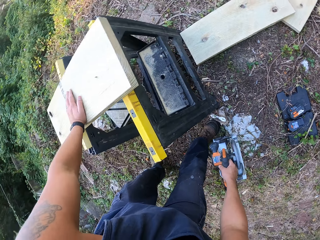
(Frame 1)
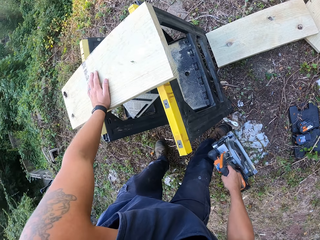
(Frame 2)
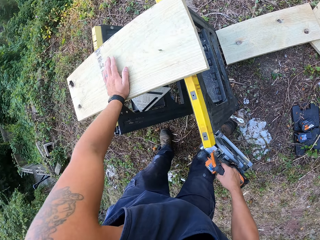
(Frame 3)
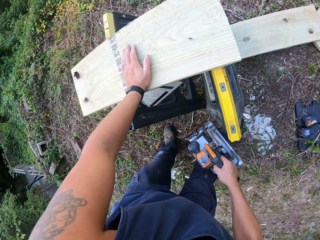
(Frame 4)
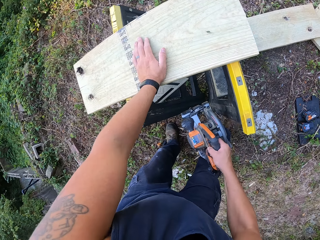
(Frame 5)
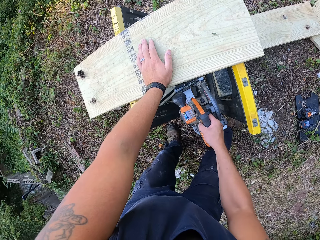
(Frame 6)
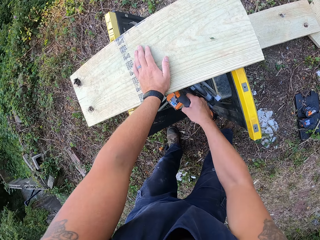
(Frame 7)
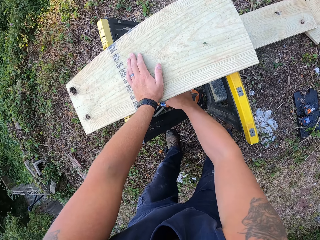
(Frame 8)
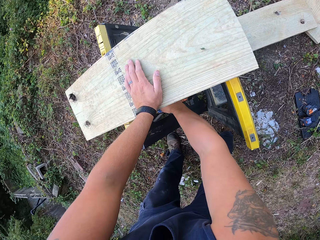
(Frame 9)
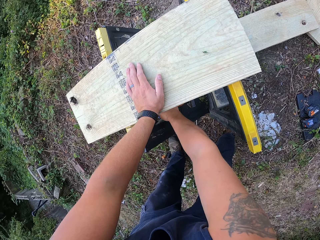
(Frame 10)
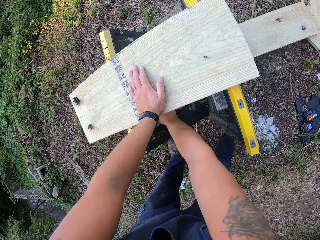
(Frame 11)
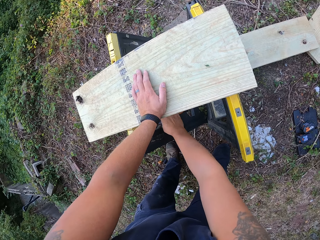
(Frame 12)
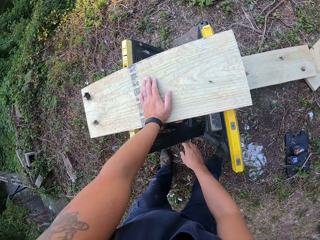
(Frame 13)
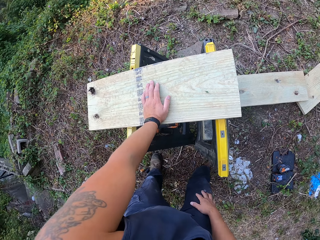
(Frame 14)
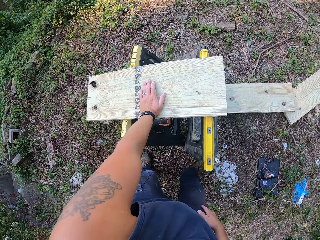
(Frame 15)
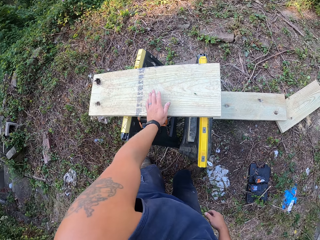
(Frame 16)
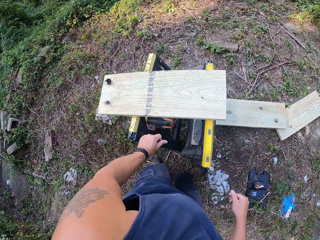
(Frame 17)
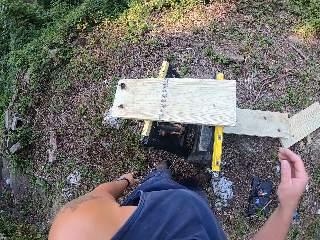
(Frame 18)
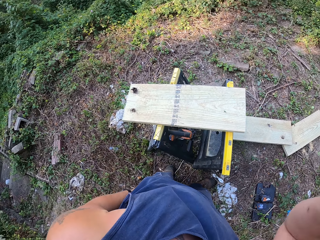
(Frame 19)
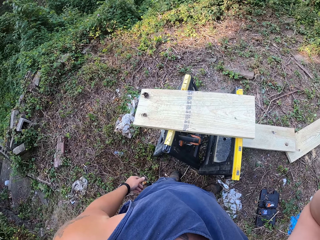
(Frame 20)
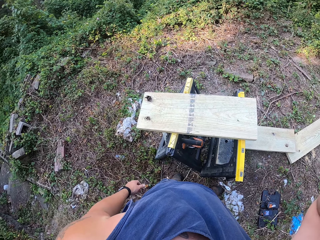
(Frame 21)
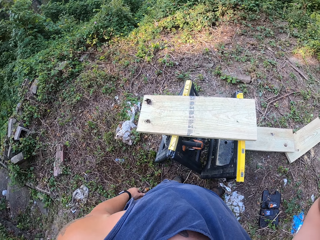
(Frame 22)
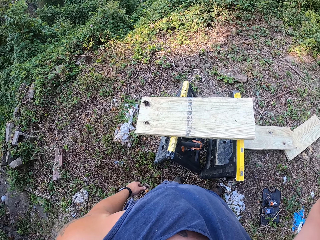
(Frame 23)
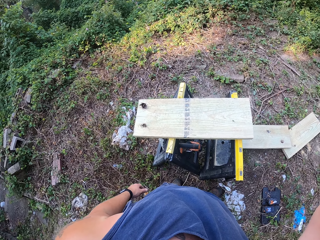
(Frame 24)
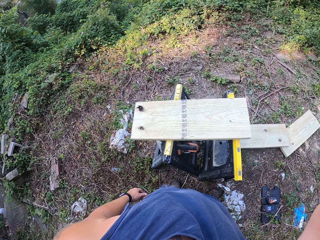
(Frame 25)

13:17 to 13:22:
The camera wearer touches his face with his right hand.
